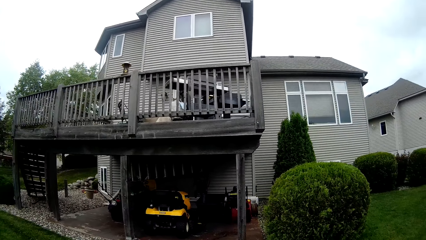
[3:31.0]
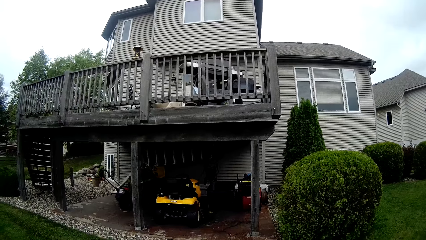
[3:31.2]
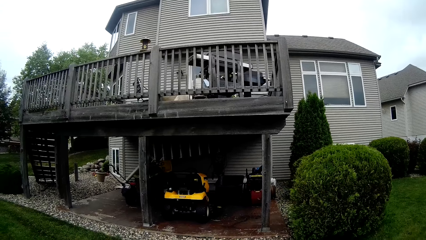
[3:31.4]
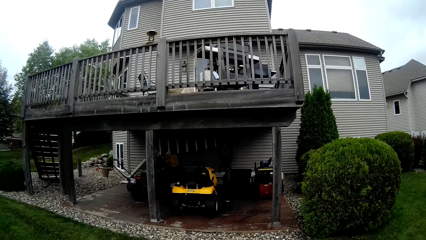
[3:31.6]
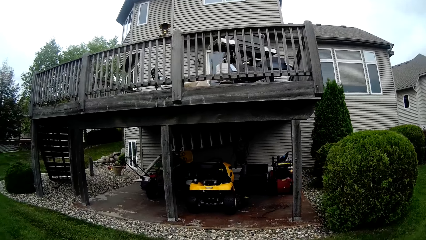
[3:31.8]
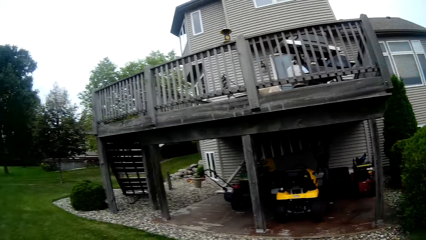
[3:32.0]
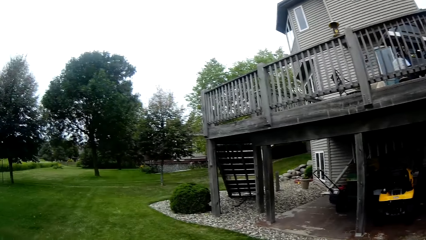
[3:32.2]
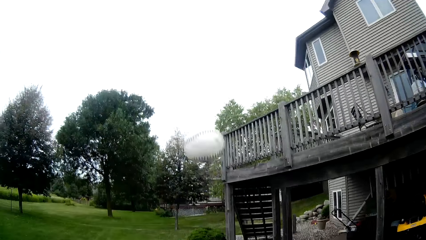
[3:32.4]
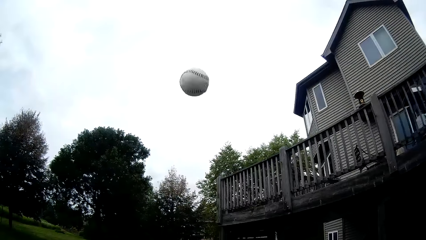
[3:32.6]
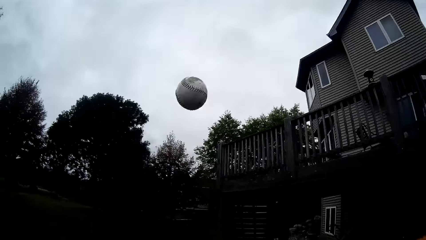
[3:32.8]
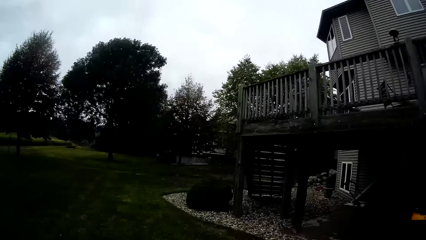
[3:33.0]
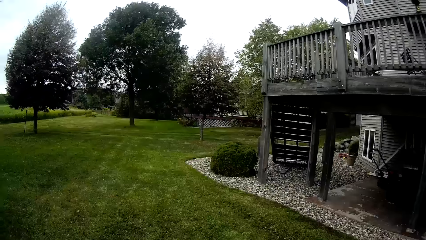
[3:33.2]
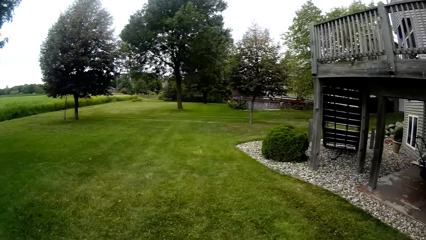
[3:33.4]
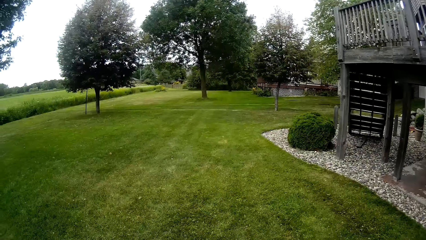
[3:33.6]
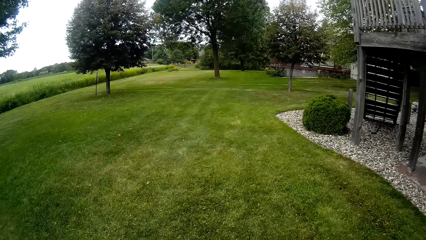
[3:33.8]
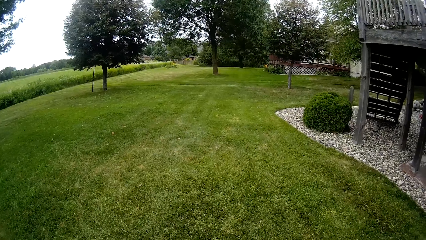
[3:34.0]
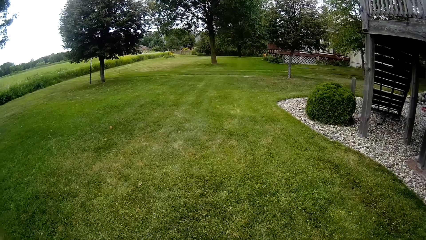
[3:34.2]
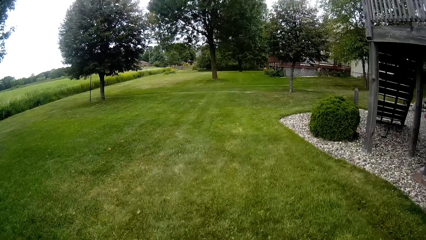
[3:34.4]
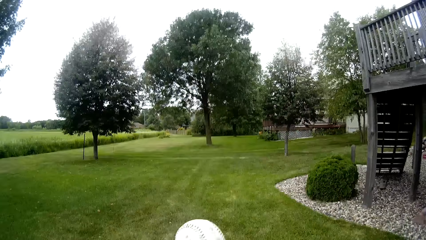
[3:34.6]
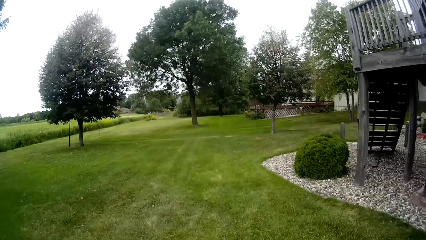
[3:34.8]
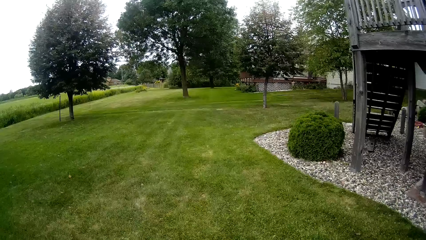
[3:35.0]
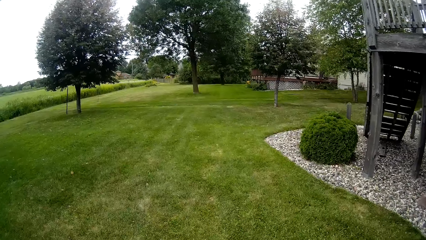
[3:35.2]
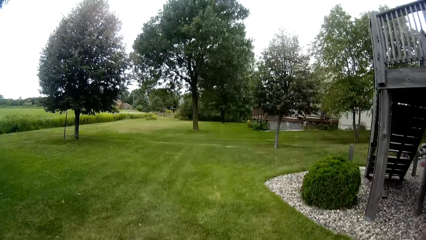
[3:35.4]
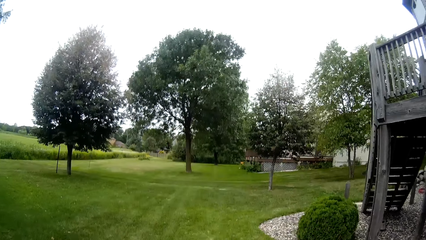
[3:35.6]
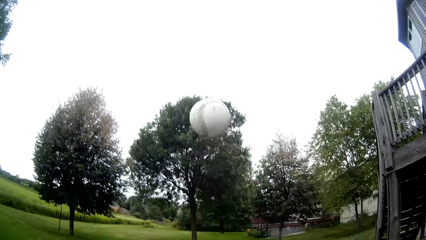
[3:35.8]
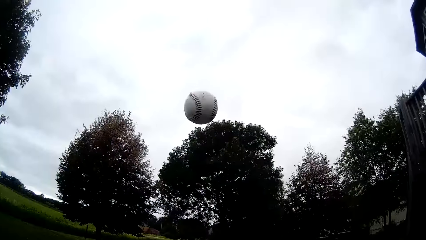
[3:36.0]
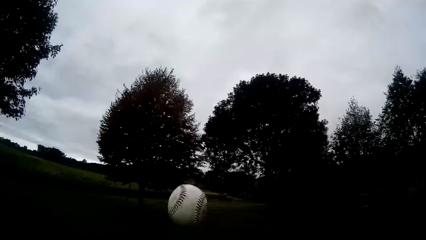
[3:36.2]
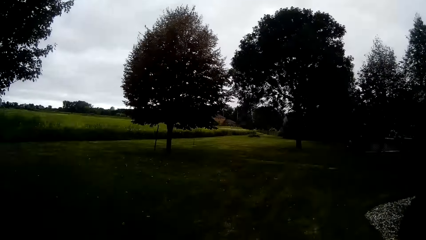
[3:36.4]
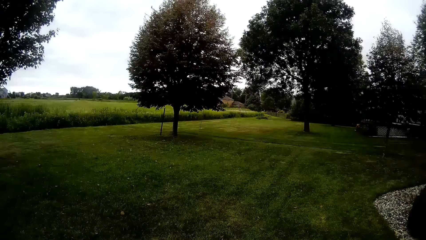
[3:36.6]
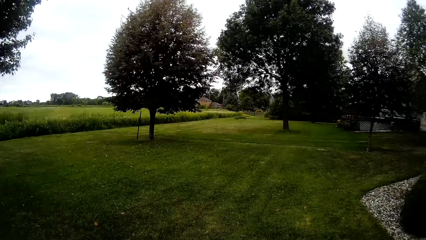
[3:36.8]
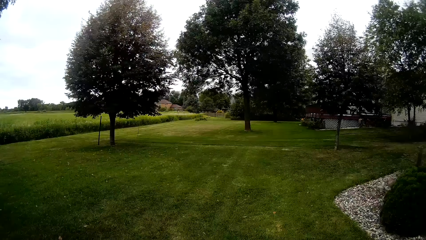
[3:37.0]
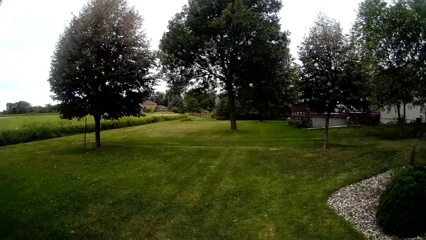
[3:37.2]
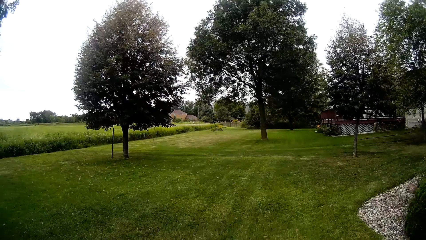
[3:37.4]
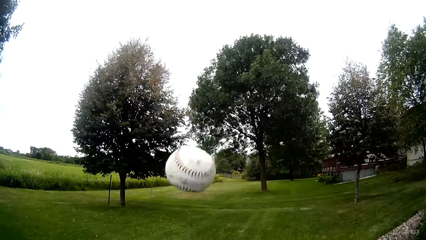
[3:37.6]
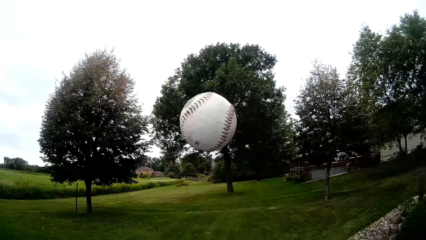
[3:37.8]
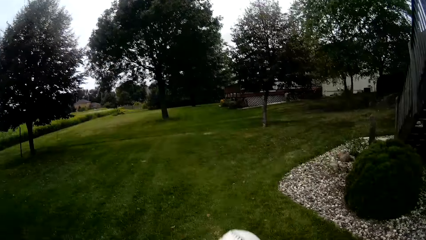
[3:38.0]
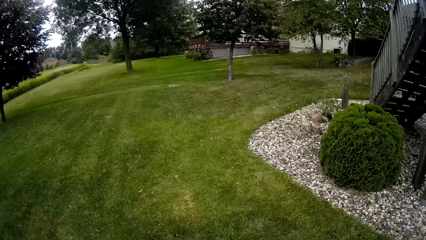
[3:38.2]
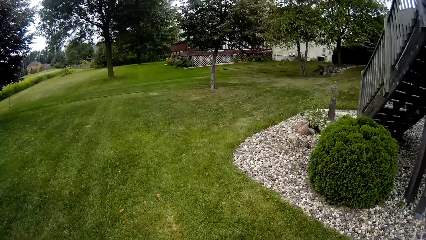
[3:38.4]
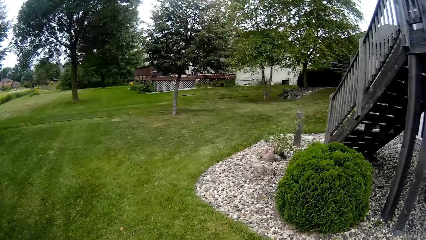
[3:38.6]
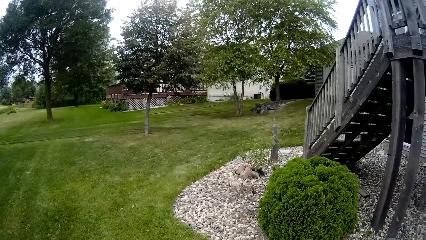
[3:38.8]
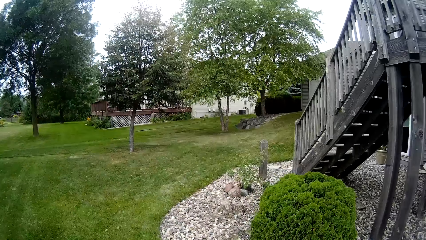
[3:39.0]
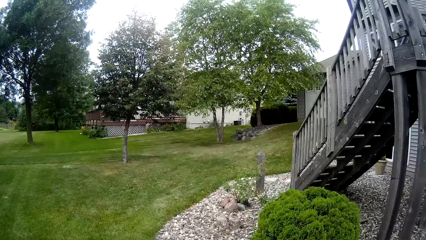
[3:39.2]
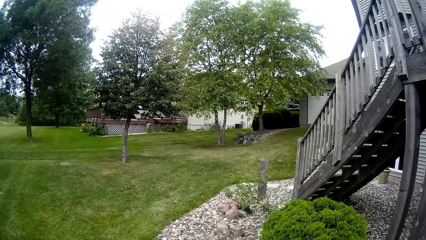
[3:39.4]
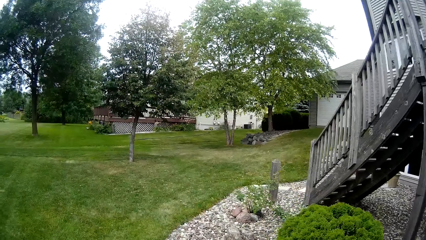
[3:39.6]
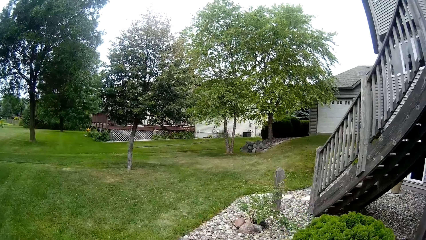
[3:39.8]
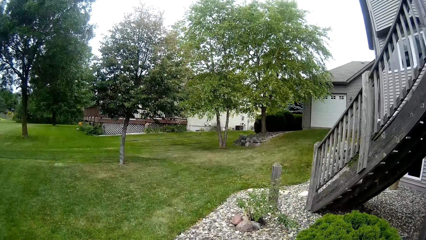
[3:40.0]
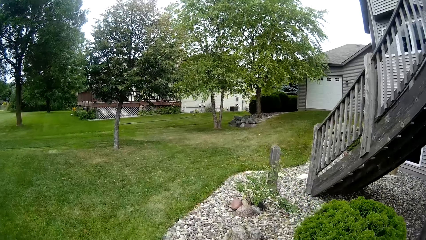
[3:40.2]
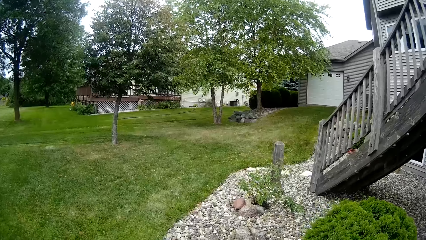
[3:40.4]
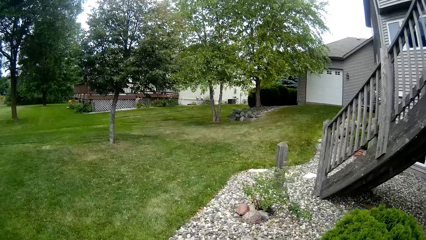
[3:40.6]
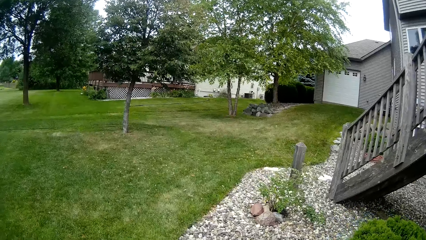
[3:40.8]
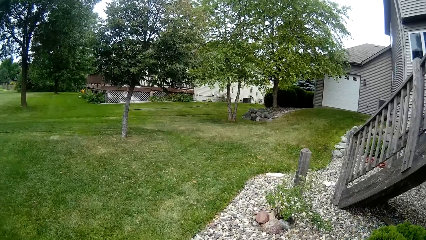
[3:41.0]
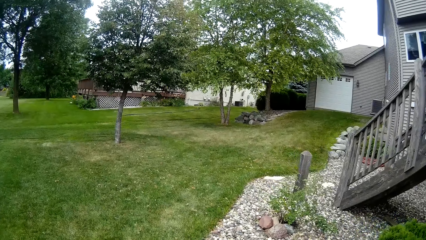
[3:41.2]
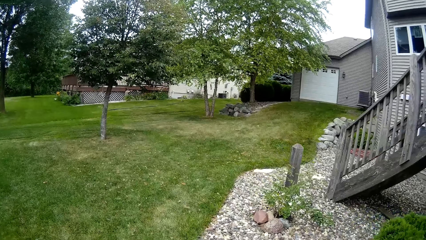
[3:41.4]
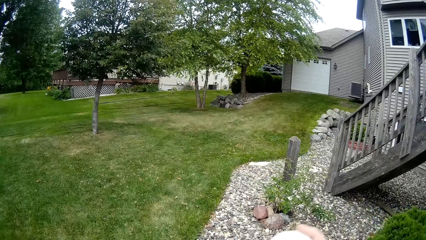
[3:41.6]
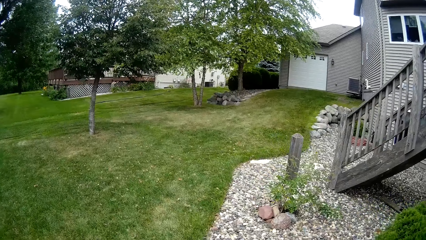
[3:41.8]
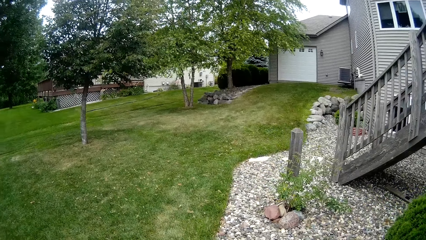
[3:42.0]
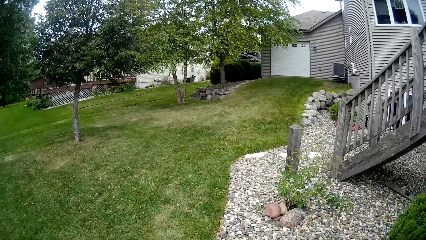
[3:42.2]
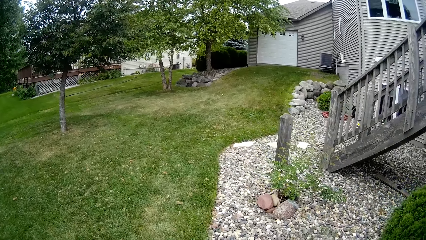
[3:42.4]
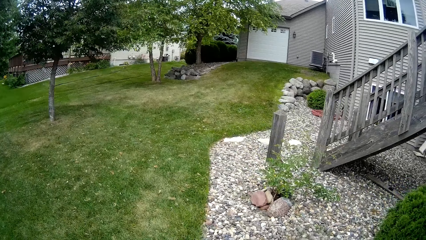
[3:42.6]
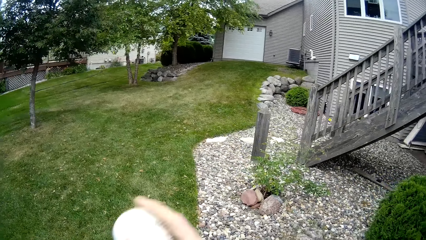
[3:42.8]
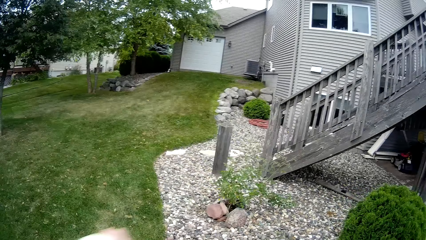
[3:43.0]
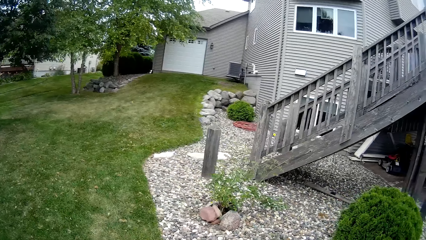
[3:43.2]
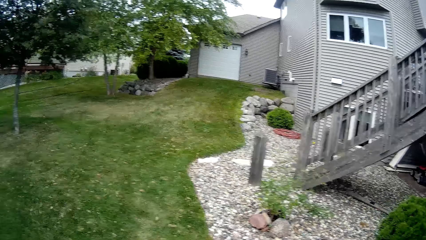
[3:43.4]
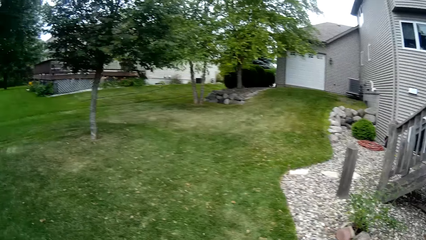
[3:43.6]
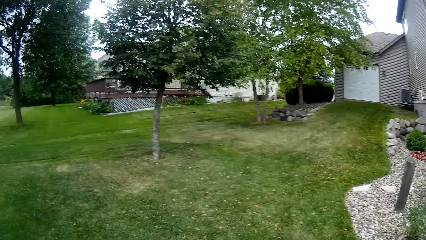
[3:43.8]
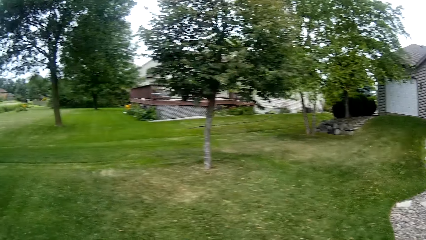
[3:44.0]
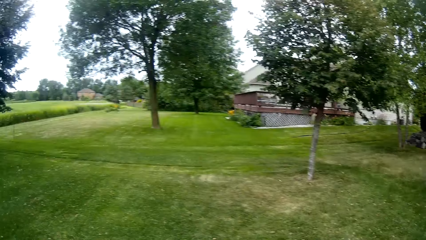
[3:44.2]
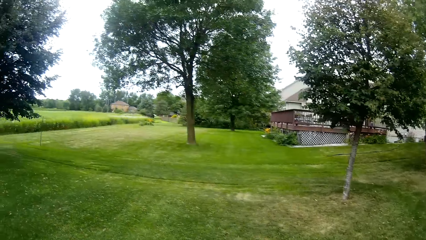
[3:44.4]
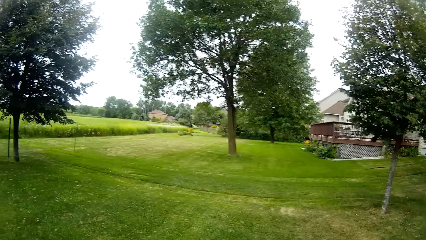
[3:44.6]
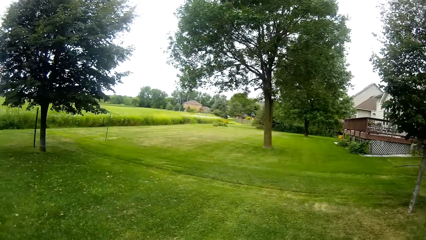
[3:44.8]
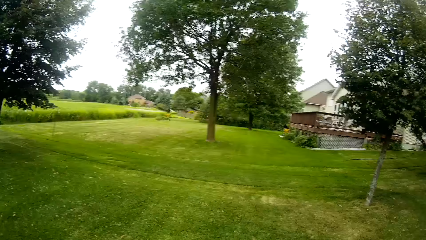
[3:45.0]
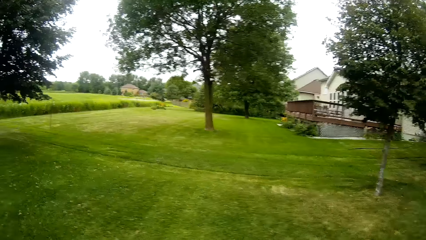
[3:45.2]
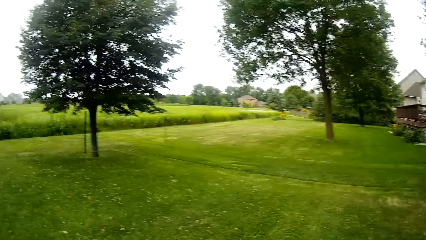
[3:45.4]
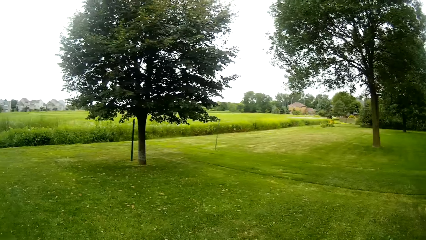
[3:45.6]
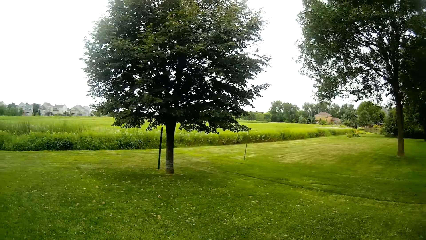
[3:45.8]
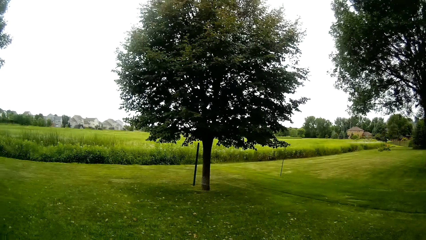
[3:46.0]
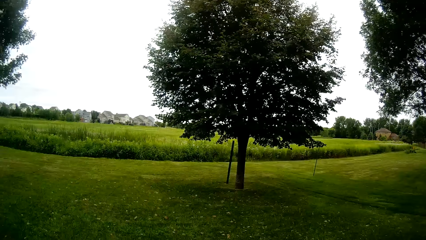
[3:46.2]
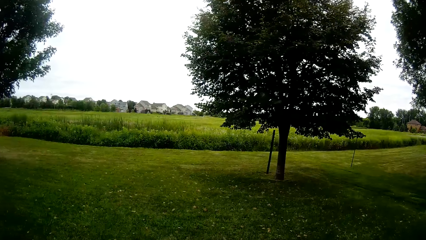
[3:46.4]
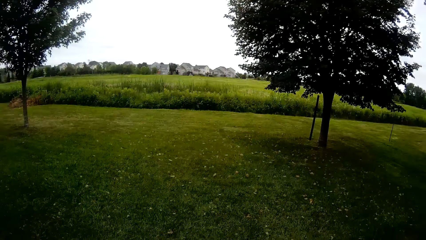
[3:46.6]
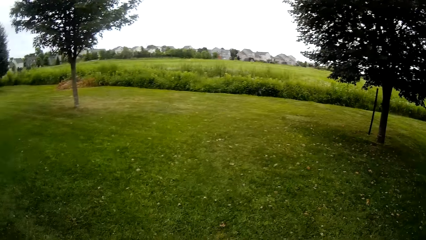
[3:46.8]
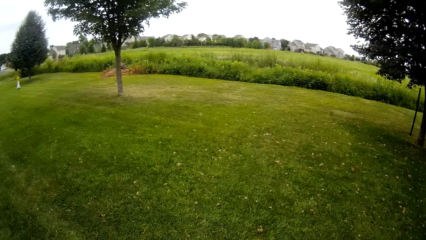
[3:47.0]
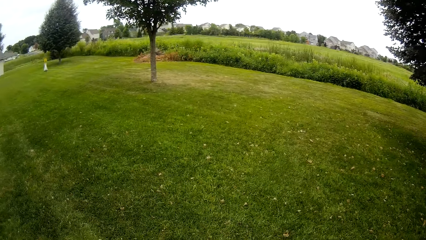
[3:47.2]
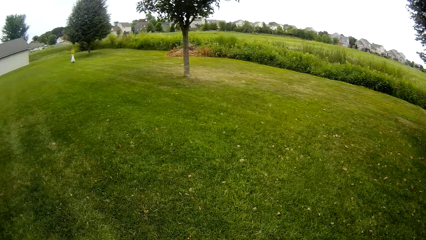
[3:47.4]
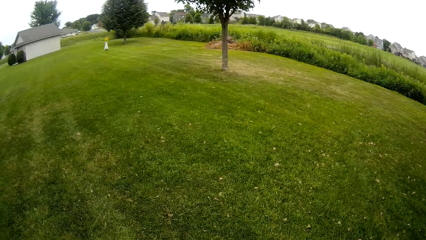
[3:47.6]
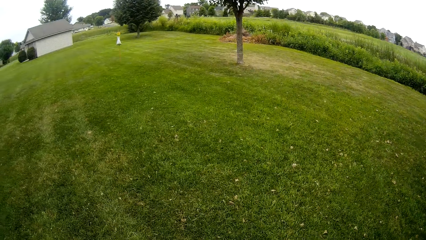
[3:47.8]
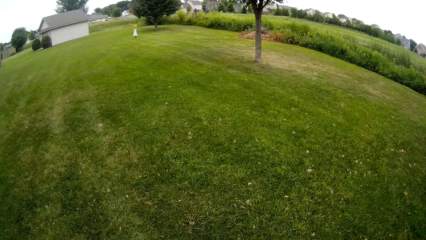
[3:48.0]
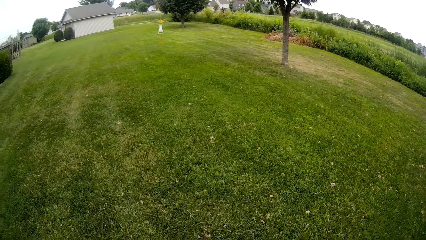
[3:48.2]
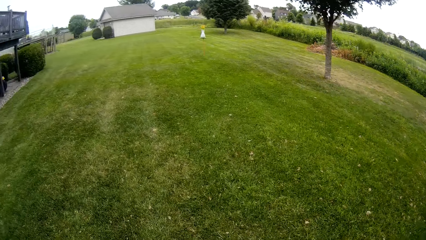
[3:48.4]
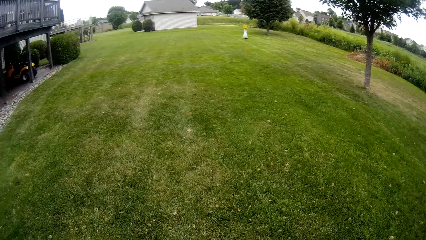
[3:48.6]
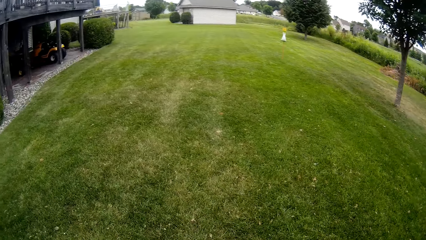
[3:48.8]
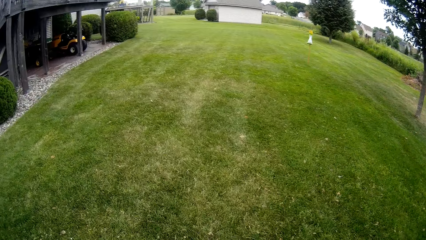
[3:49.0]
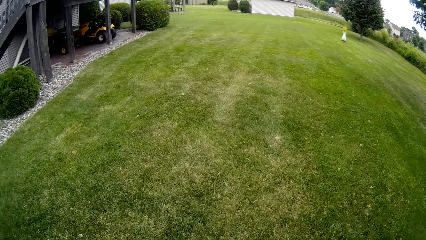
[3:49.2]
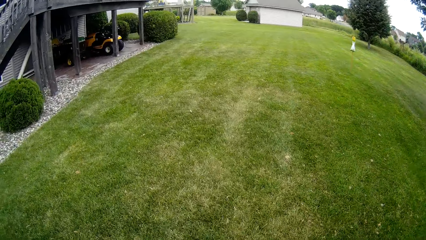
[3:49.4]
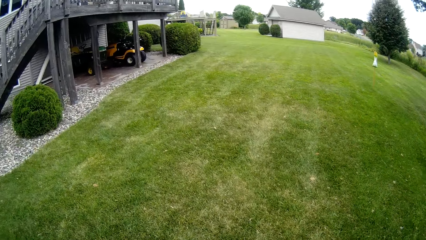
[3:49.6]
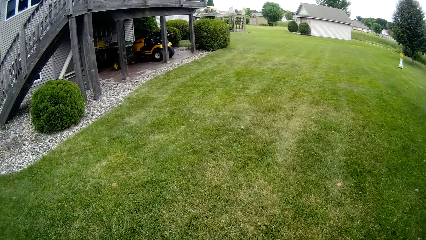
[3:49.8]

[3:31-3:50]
The camera wearer throws the baseball into the air. He catches the baseball. He throws the baseball into the air. He catches the baseball. He throws the baseball into the air. He catches the baseball. He walks around the lawn. He throws the baseball onto his left hand with his right hand. He does so again. He looks around.
